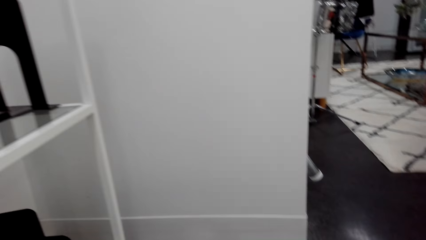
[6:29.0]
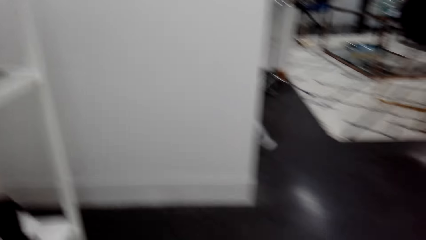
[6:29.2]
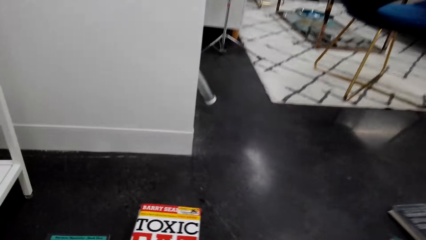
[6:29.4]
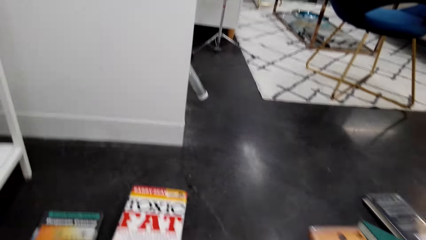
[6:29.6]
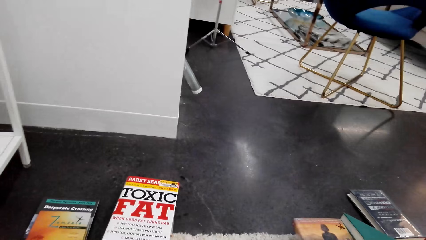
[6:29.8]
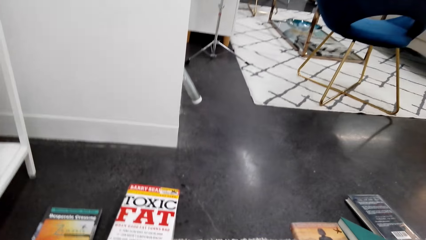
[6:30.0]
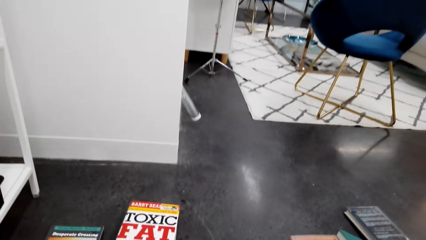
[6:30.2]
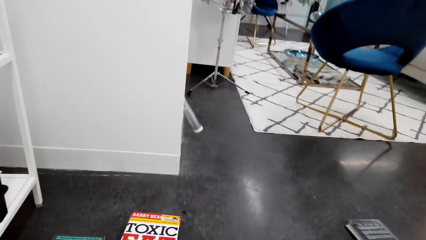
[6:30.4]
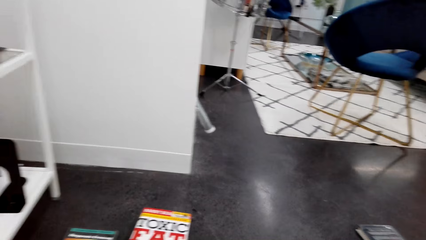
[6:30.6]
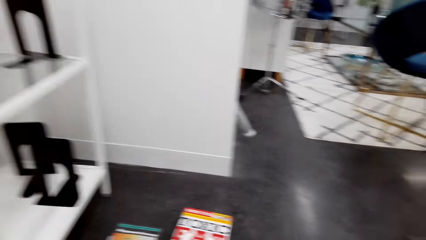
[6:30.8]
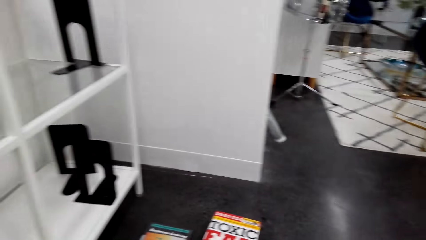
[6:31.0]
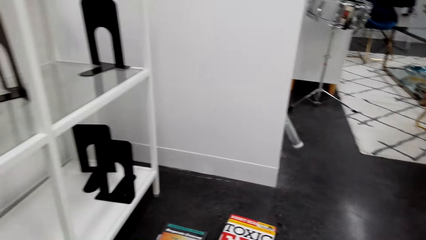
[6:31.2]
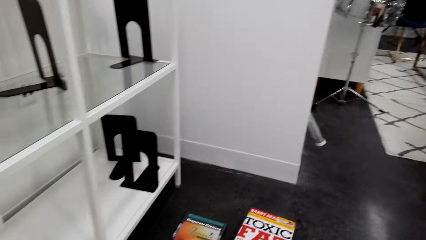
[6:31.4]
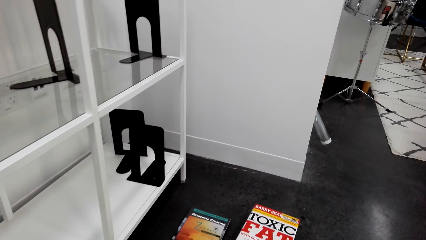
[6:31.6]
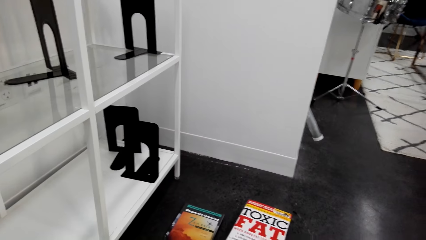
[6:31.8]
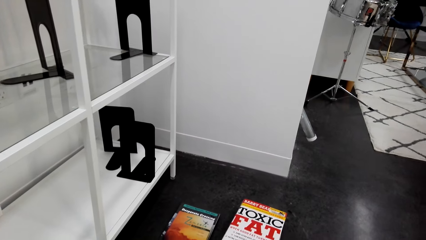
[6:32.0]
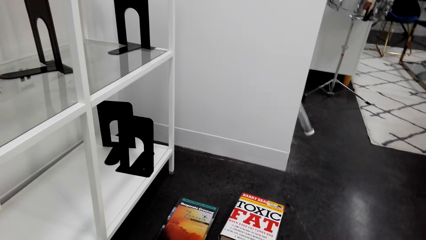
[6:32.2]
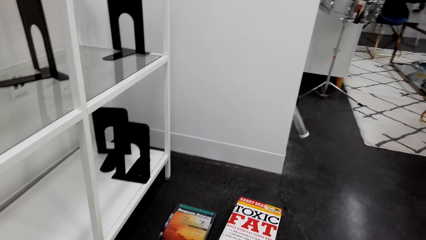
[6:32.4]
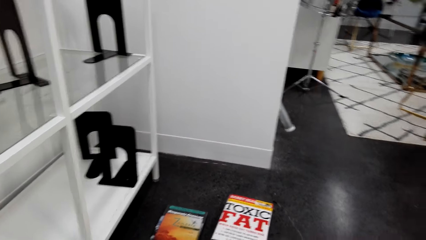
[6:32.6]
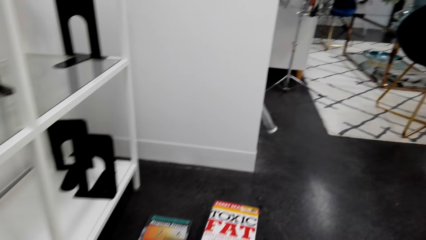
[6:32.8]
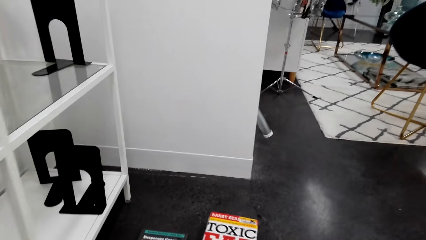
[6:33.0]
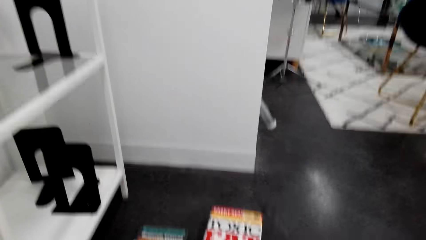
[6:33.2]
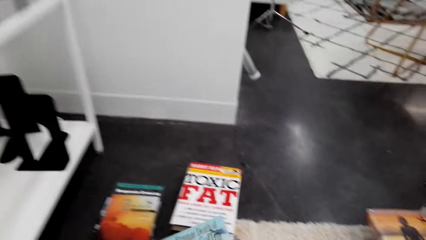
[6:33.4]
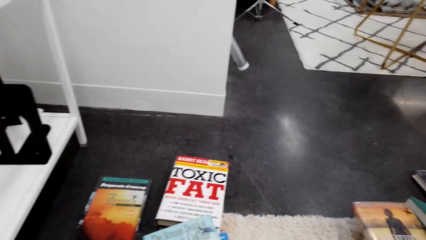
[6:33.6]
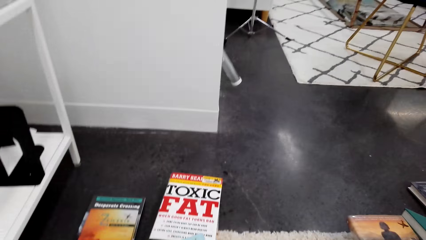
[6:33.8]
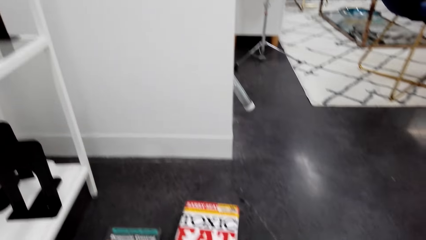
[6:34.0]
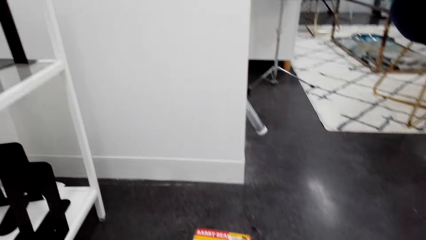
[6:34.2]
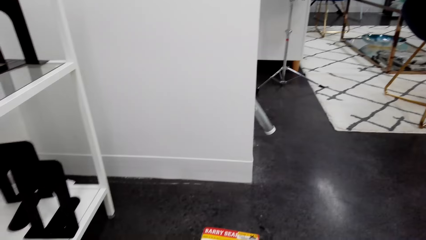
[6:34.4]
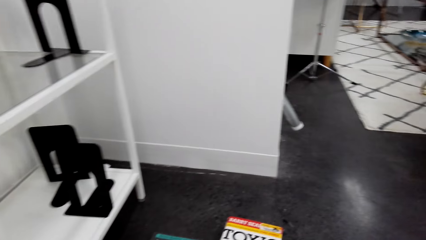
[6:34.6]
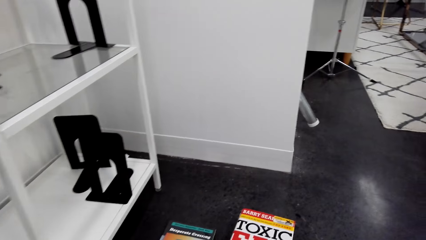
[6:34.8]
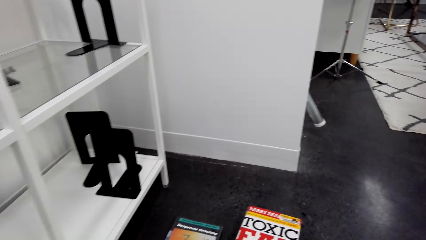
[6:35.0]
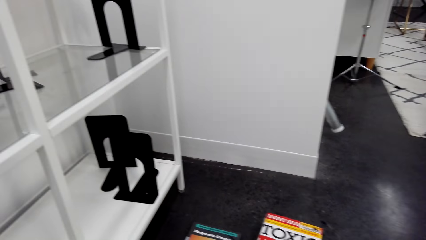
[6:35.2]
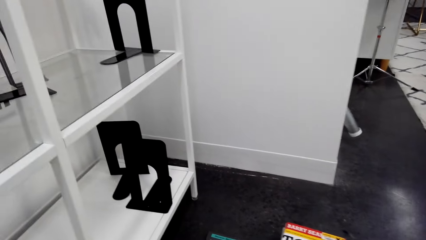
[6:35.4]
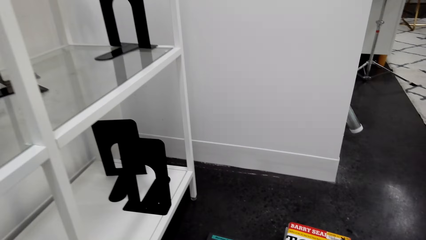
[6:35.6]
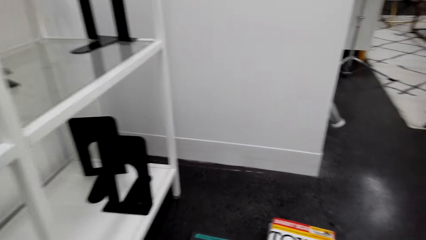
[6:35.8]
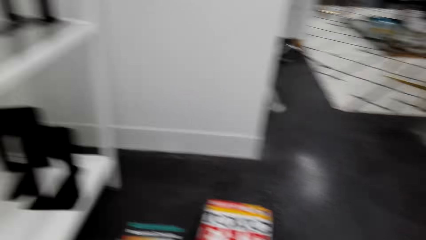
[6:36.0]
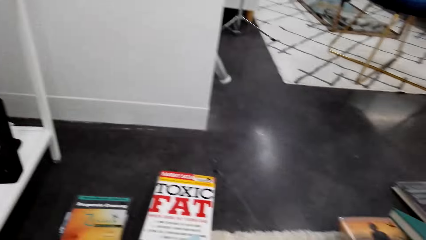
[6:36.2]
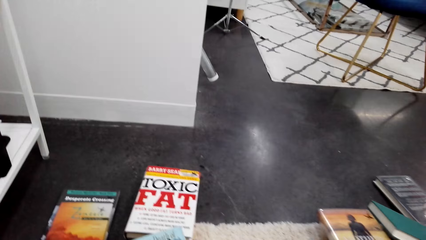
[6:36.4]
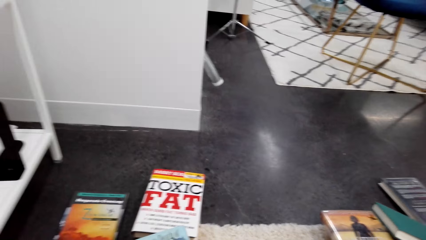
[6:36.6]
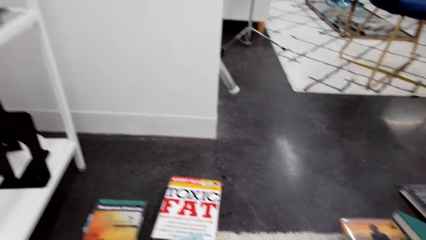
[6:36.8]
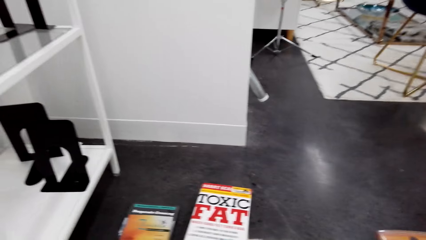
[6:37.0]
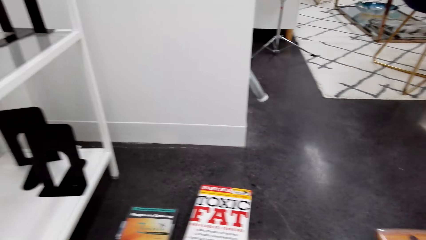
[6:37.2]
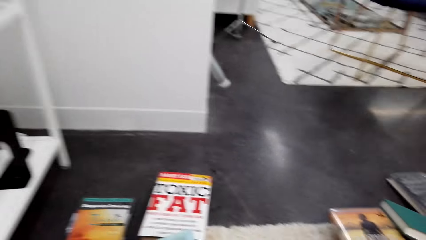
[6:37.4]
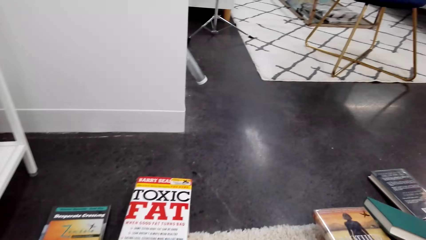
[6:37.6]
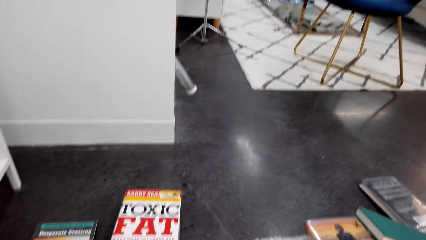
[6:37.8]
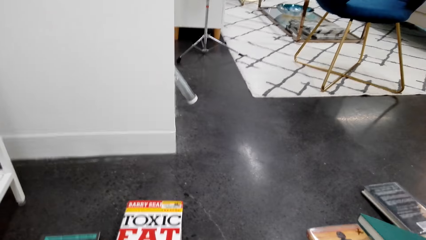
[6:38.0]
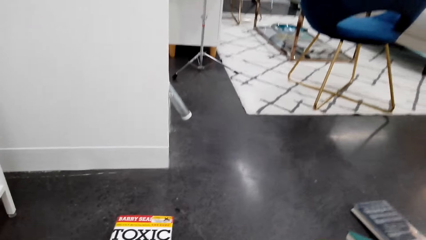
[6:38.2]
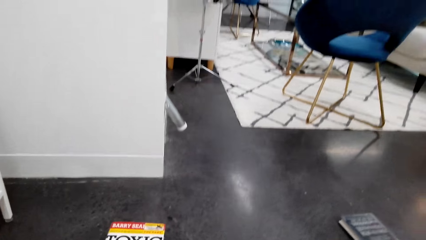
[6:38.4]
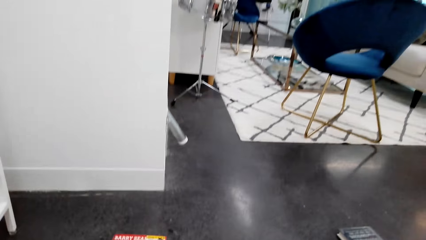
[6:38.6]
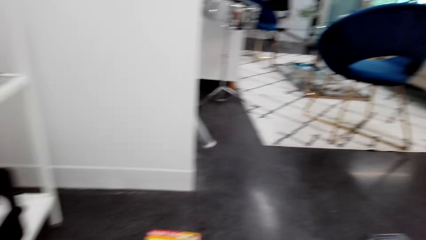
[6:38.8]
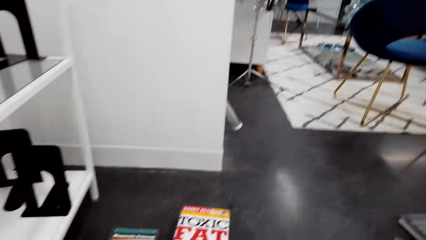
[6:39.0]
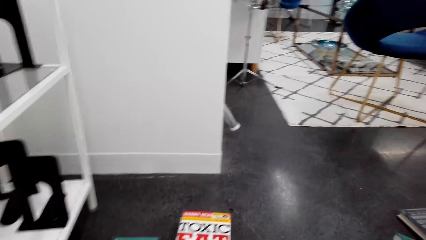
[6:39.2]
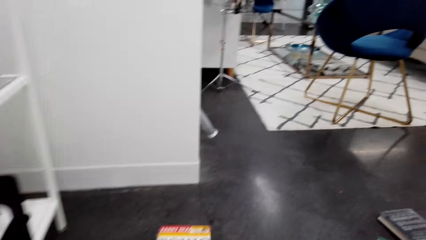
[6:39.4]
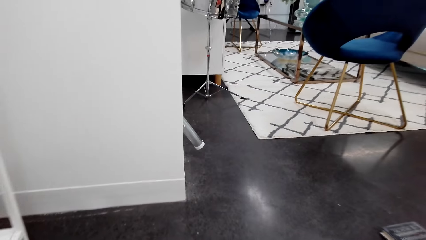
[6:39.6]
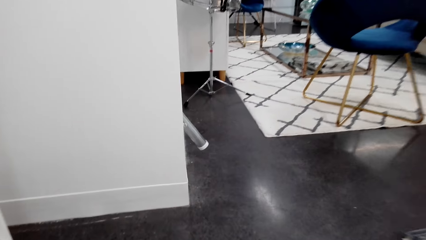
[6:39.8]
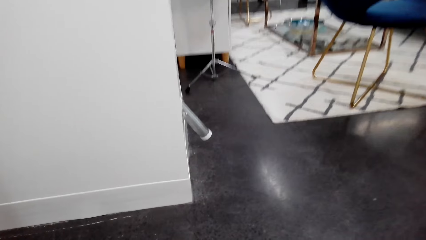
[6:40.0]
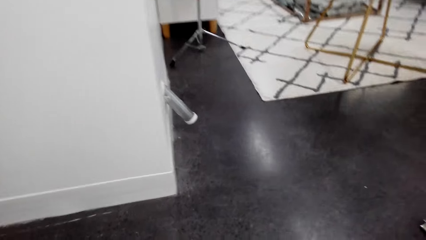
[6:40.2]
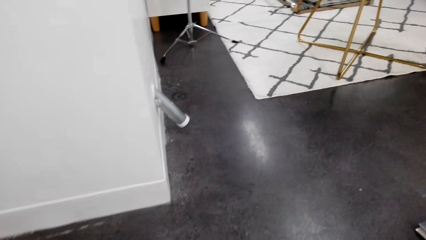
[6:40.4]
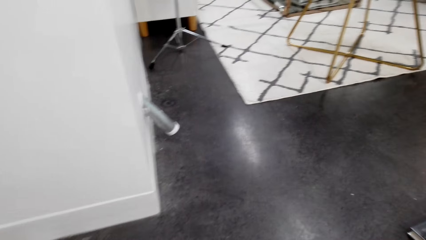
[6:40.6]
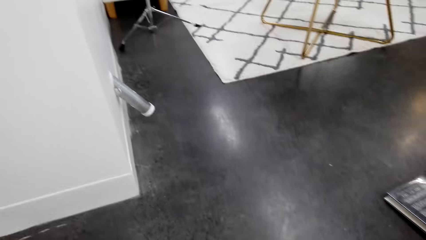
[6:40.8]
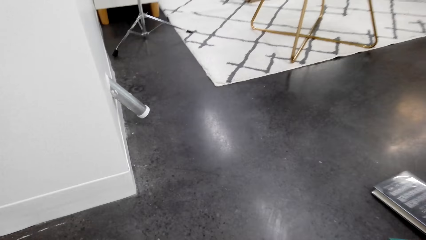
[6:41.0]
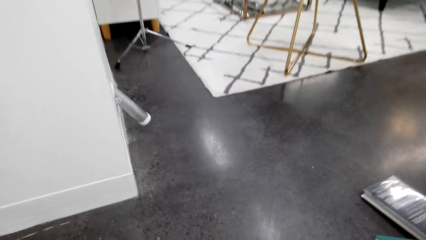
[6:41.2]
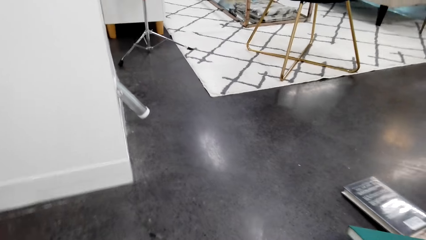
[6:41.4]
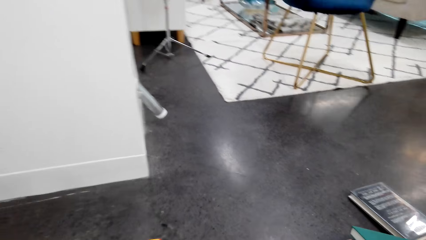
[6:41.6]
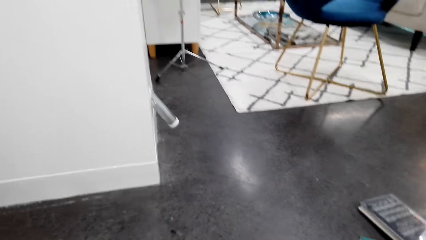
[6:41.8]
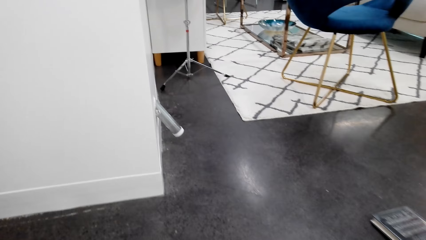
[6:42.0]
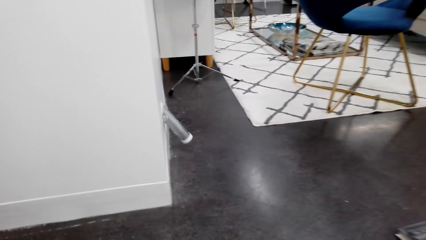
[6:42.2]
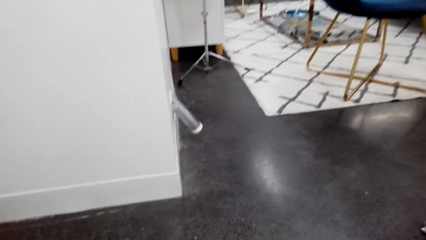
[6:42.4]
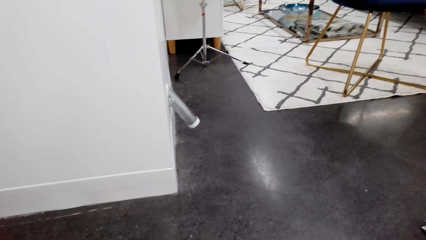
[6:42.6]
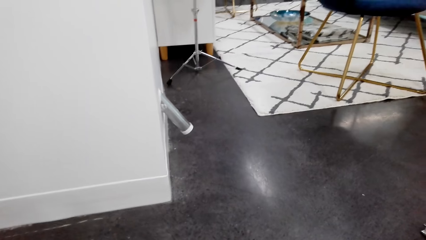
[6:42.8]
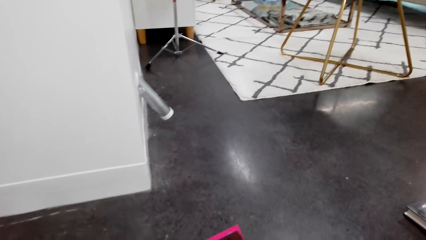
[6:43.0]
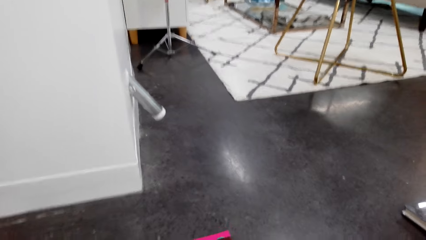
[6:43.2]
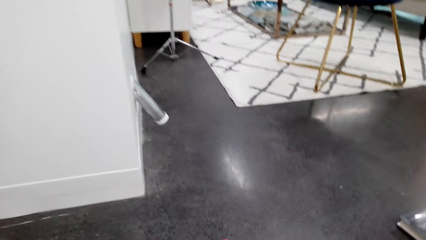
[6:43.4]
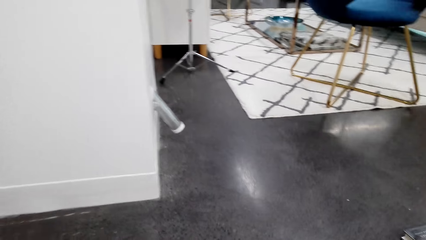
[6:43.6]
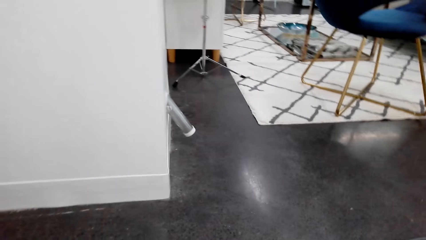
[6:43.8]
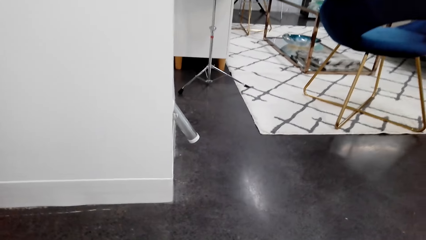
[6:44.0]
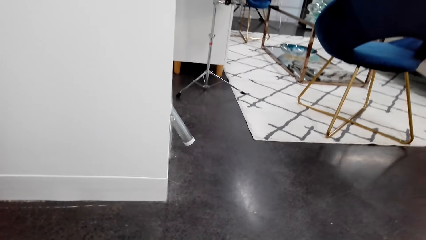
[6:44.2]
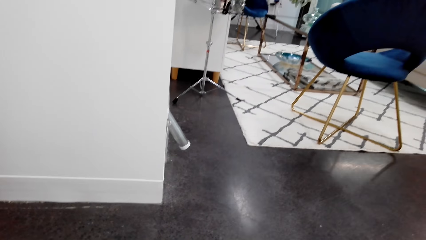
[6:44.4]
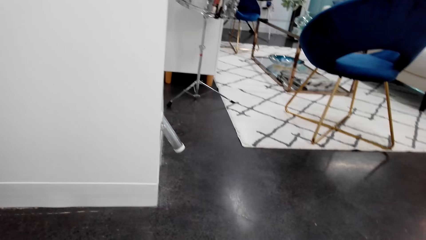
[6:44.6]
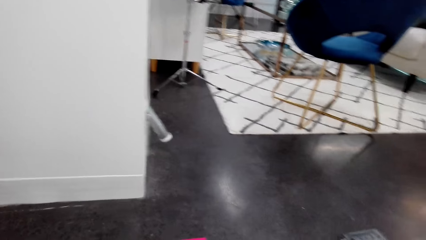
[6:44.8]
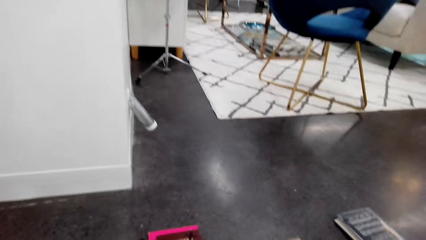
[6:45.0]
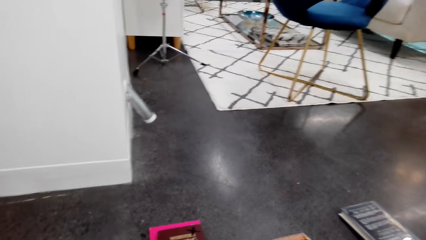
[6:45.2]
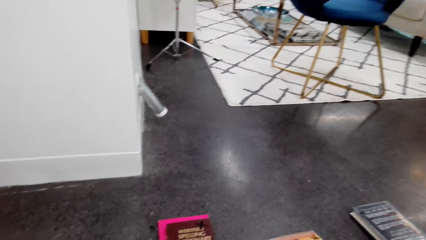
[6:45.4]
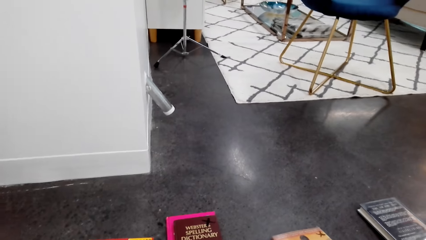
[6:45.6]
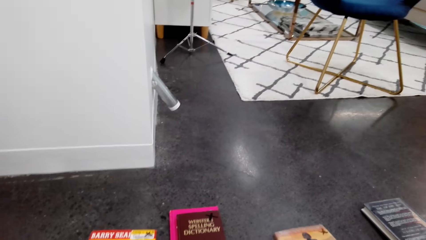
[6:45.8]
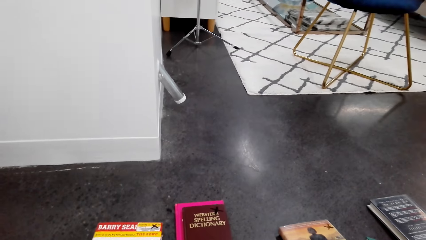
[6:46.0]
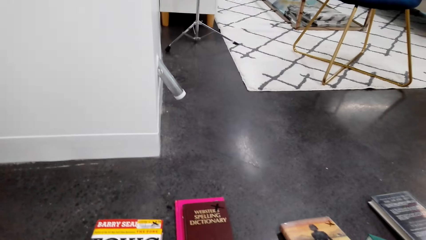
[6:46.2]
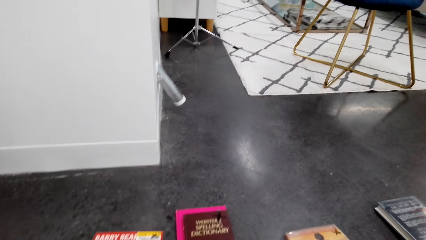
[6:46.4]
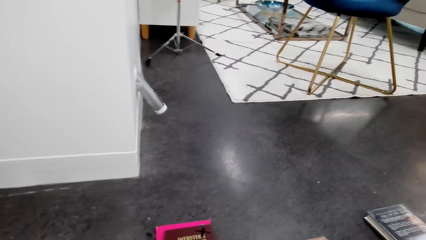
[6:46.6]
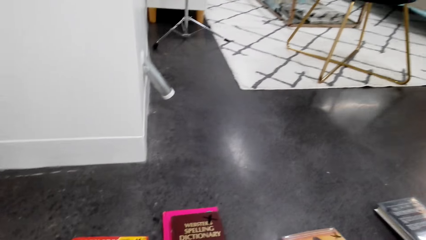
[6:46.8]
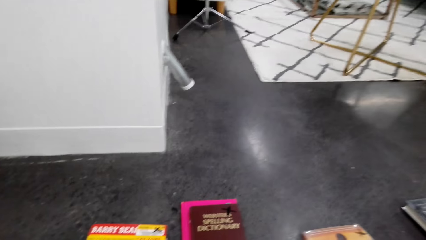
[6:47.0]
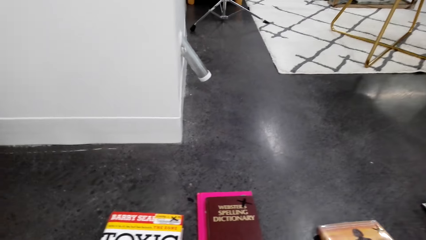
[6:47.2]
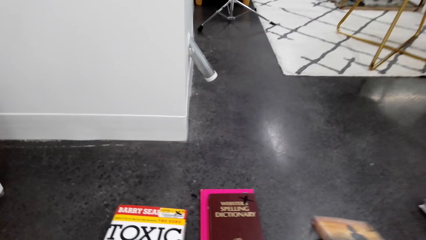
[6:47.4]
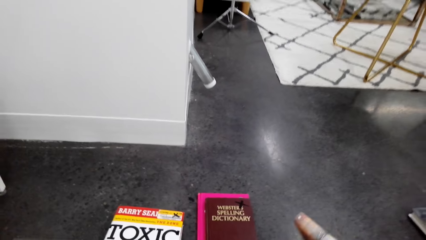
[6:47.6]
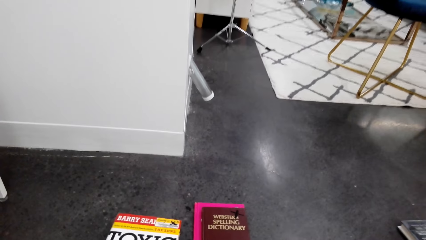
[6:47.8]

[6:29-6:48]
The camera wearer holds a book on the floor. They turn to the side. They hold the book on the floor. They turn to the side. They hold the book on the floor. They turn to the side. They hold the book on the floor.
